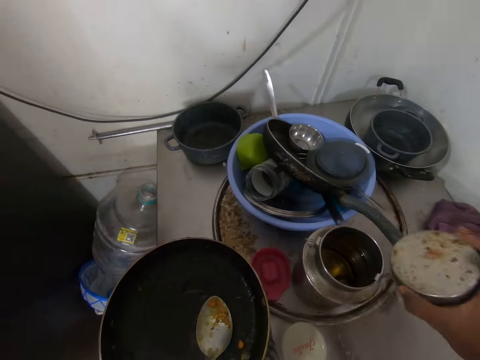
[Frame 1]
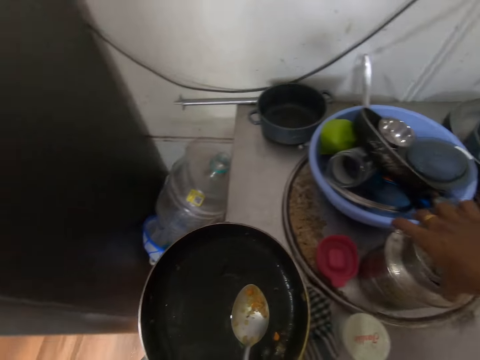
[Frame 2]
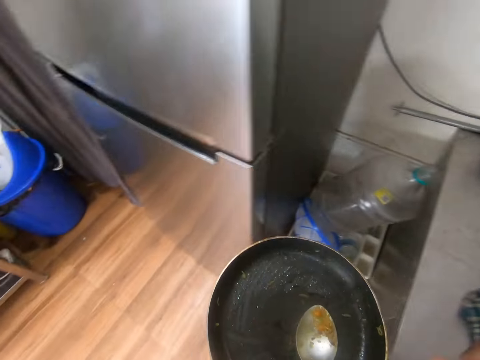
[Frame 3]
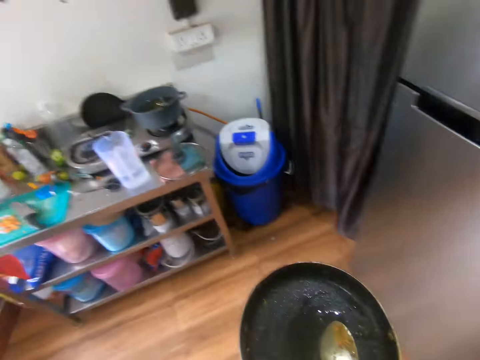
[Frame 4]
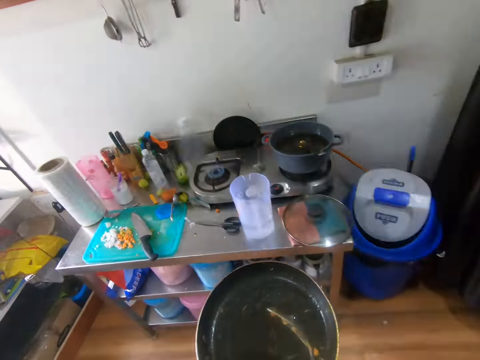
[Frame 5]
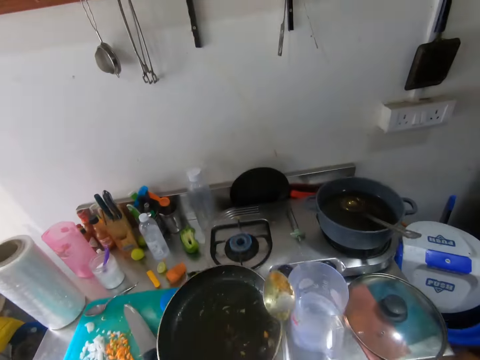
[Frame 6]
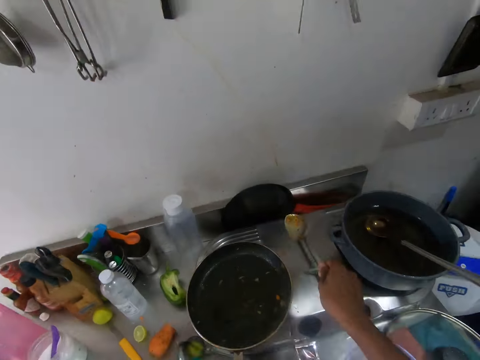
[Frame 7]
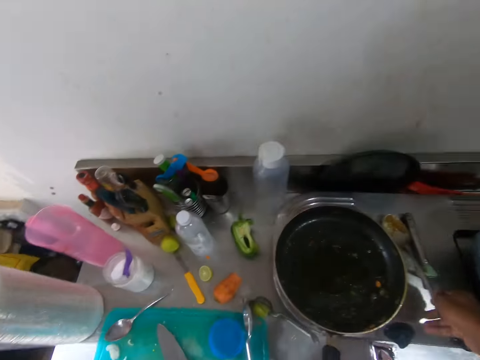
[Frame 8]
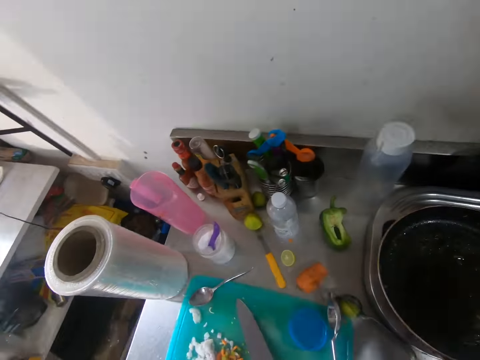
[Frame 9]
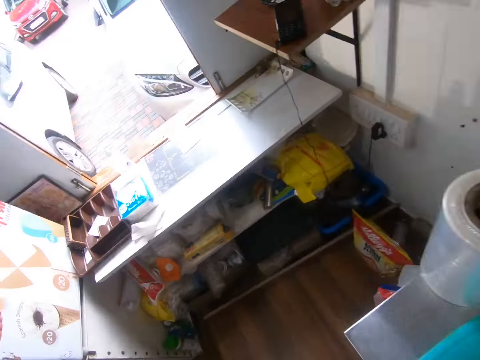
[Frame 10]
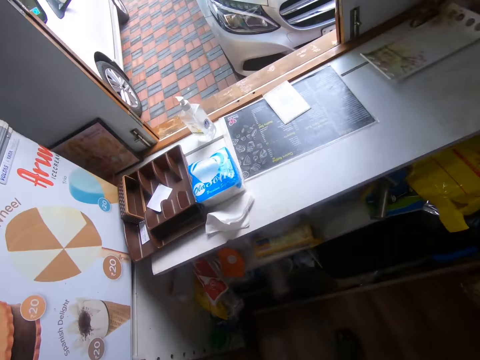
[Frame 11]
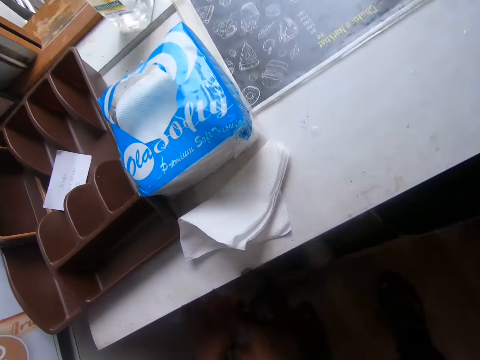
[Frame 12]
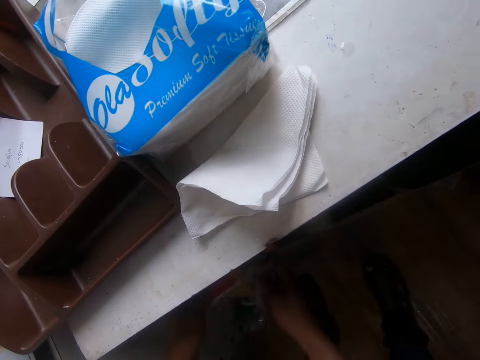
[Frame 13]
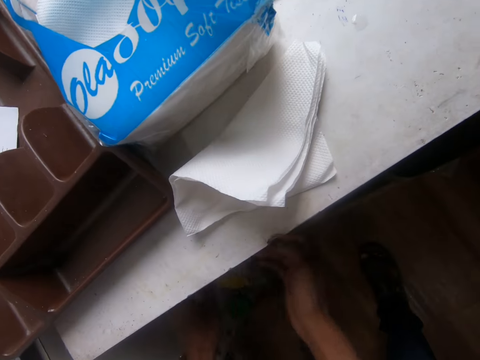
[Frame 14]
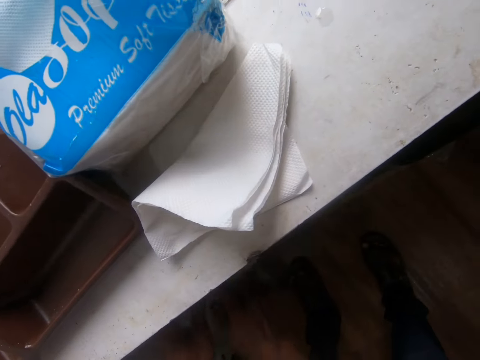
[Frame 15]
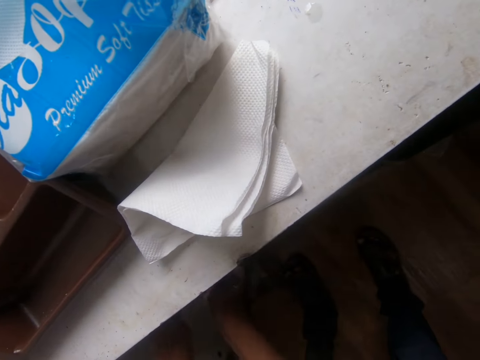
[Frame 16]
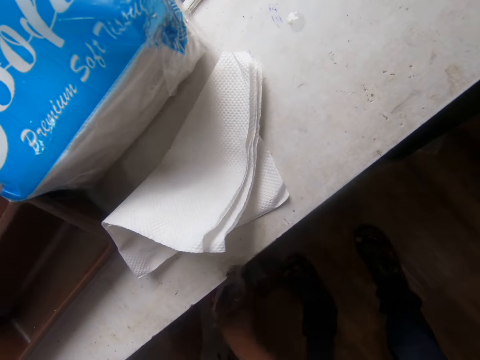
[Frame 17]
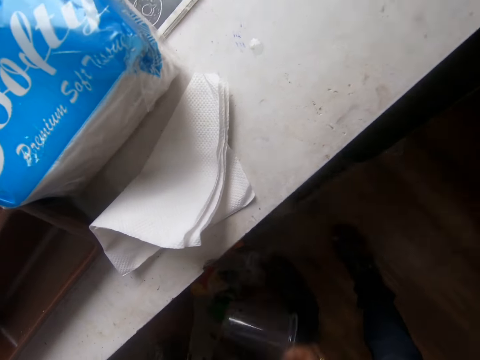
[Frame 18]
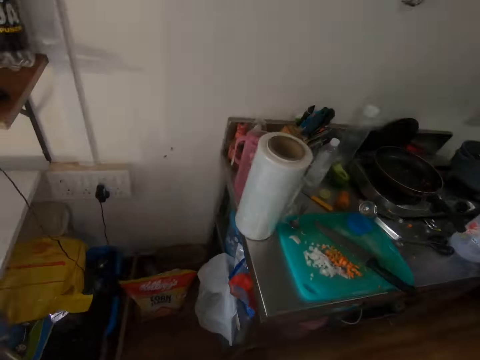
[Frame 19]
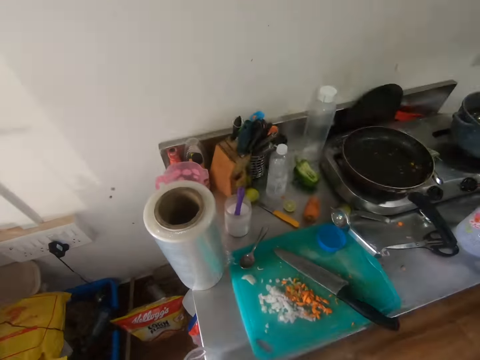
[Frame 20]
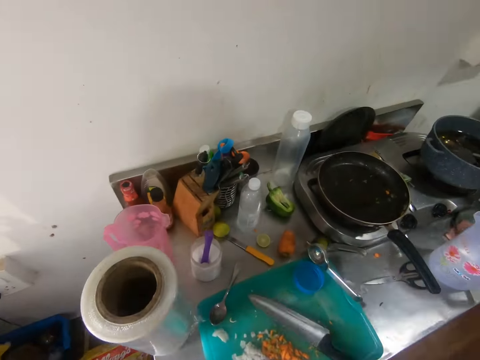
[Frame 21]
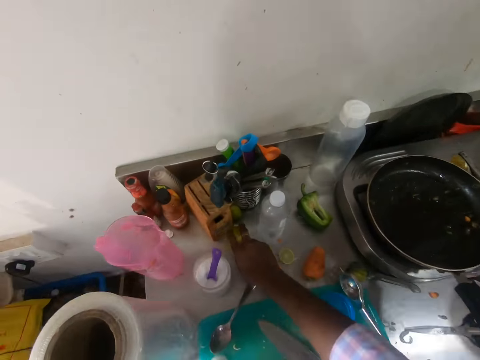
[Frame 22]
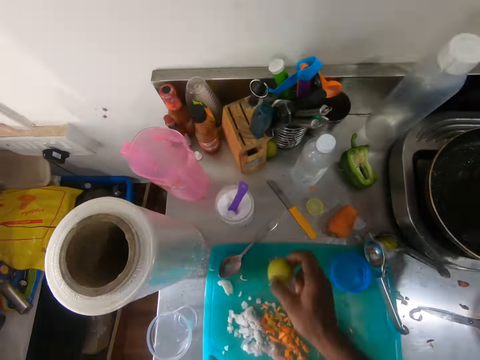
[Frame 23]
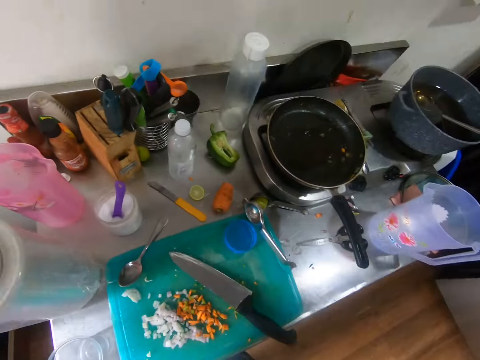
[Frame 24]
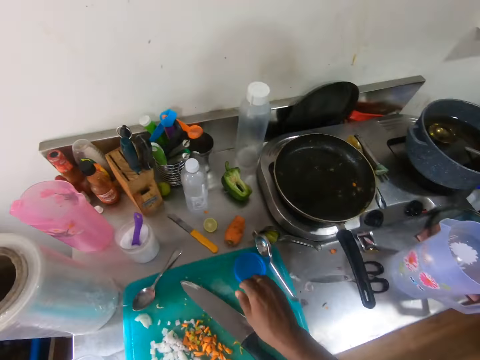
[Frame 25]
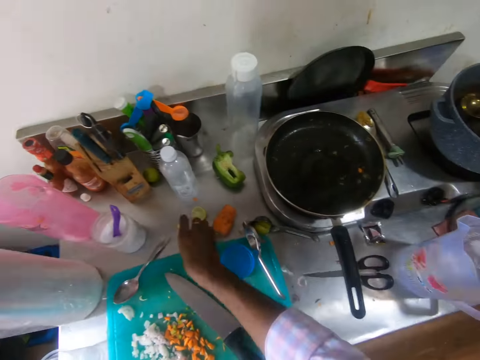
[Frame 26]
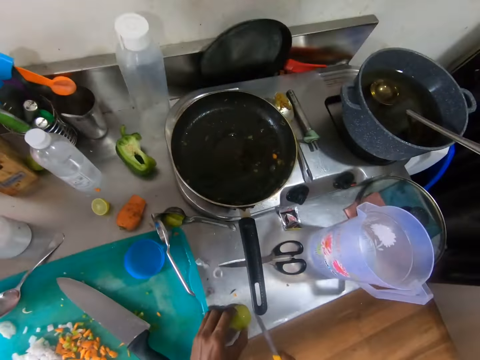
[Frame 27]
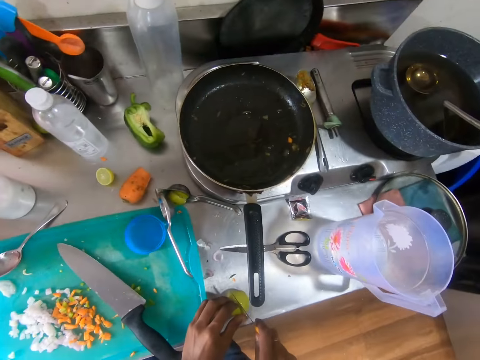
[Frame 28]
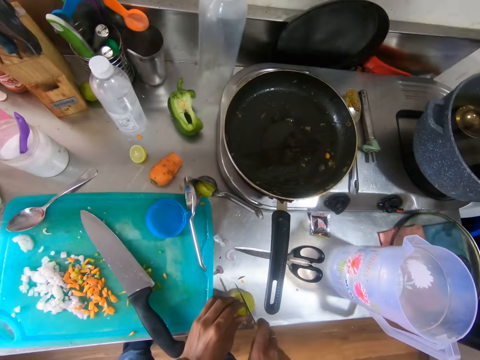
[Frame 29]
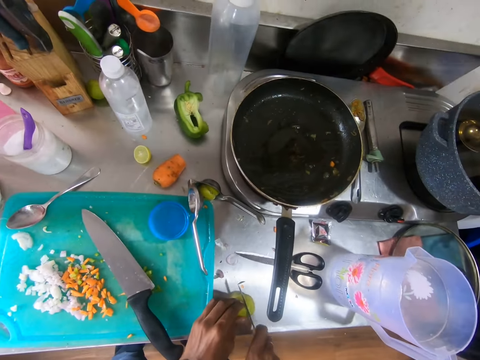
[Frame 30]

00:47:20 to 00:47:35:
The camera wearer covers the metal jar with the lid in his right hand. He picks a spoon from the frying pan in his left hand with his right hand. He hits the frying pan in his left hand with the spoon in his right hand. He drops the frying pan and the spoon on the gas cooker with his hands. He picks a plastic cup from a pack in a shelf with his right hand. He walks around the room. He picks the tumbler from the paper. He picks a piece of lemon from the counter with his right hand. He passes the piece of lemon to his left hand with his right hand. He picks the small knife from the counter with his right hand. He places the piece of lemon on the counter with his left hand. He slices the piece of lemon on the counter with the small knife in his right hand.

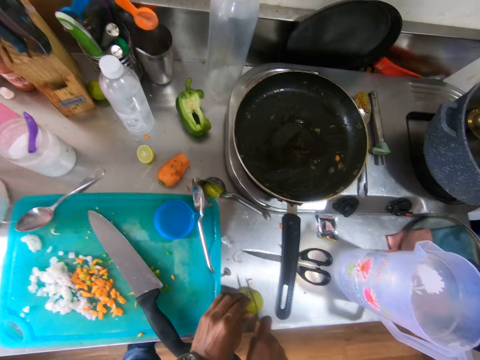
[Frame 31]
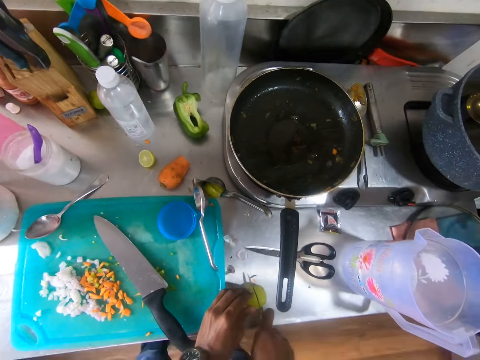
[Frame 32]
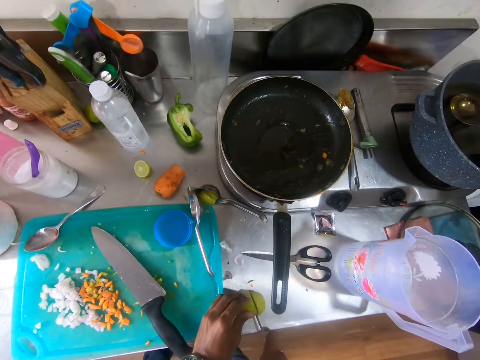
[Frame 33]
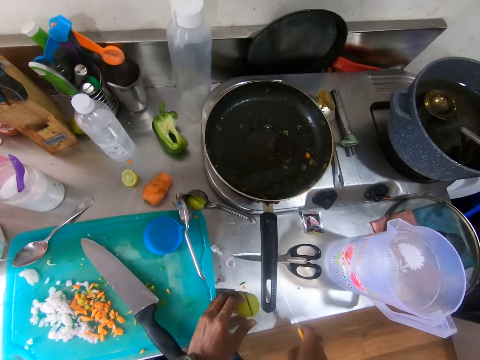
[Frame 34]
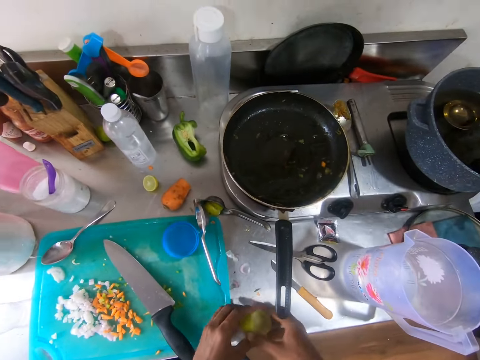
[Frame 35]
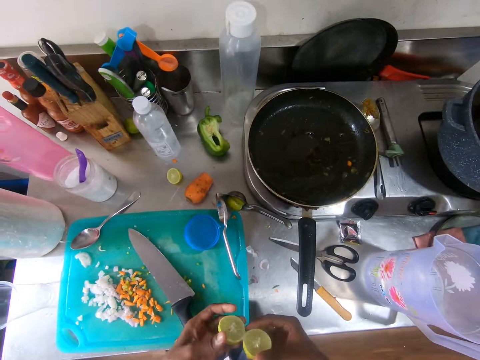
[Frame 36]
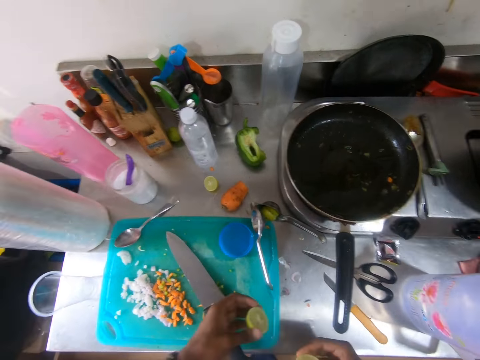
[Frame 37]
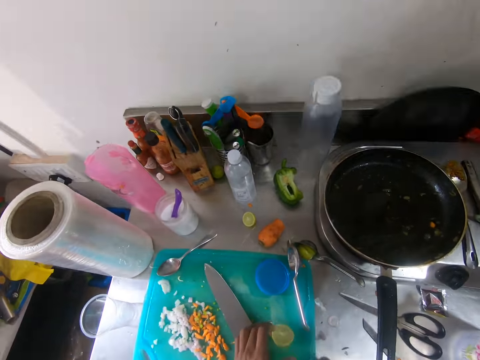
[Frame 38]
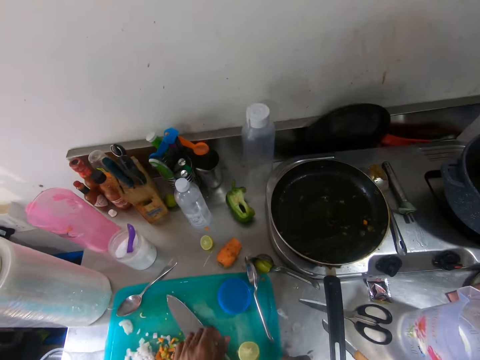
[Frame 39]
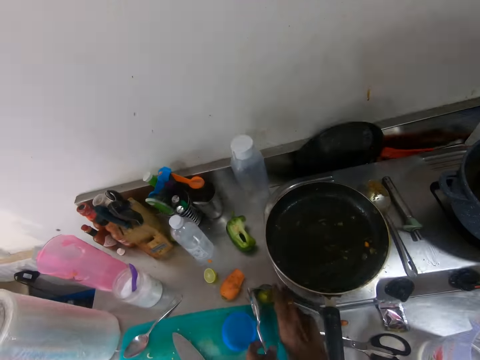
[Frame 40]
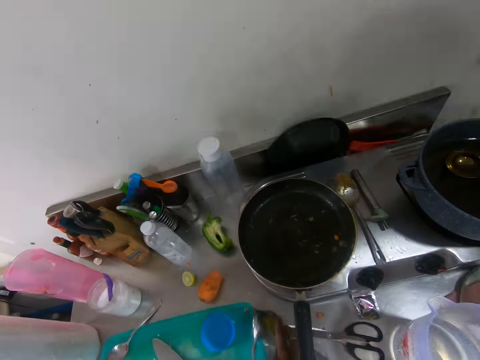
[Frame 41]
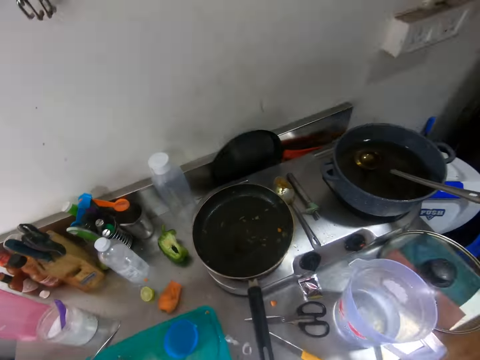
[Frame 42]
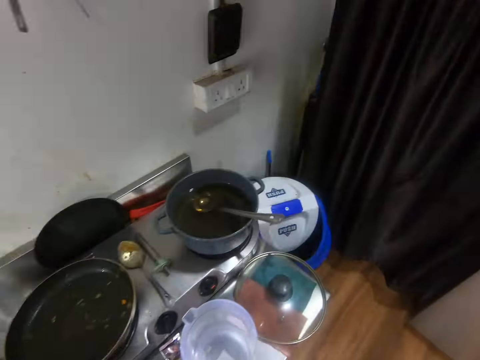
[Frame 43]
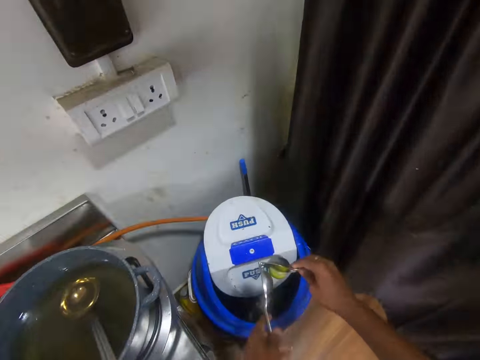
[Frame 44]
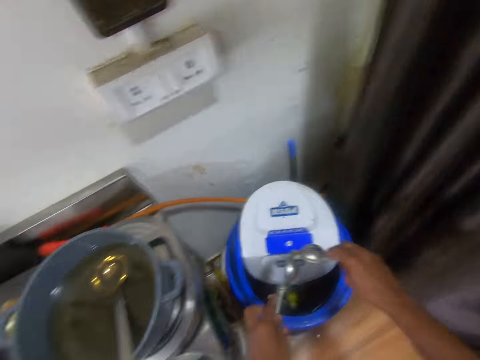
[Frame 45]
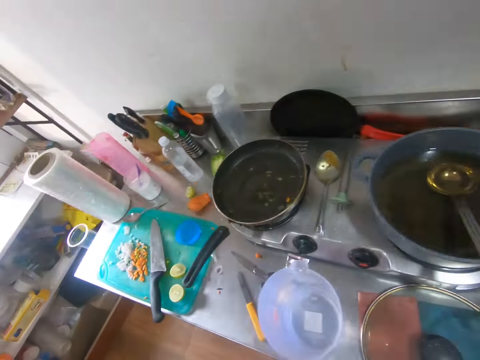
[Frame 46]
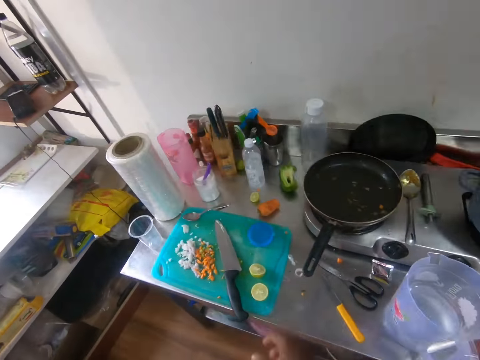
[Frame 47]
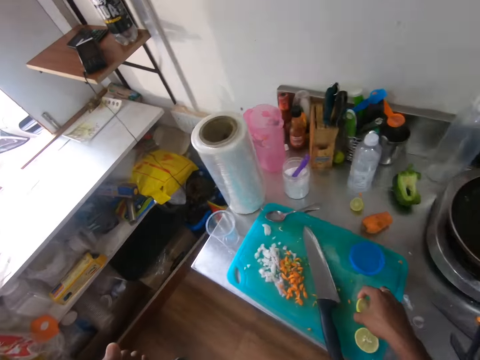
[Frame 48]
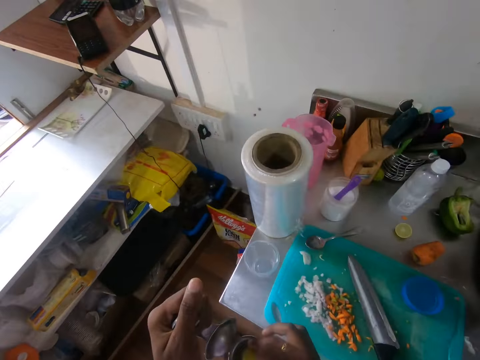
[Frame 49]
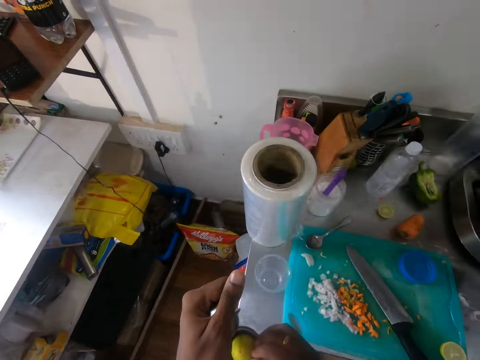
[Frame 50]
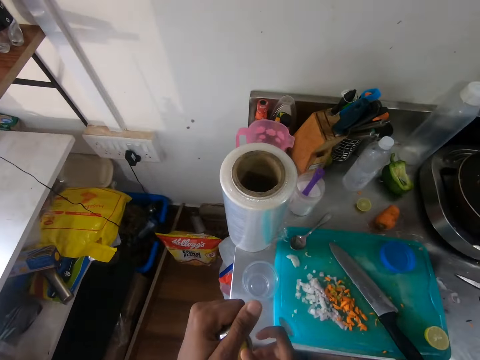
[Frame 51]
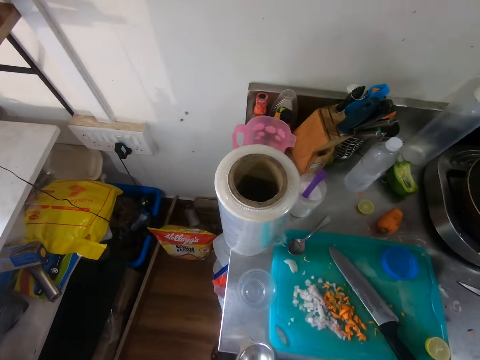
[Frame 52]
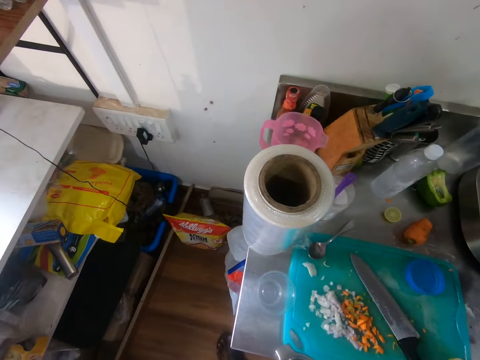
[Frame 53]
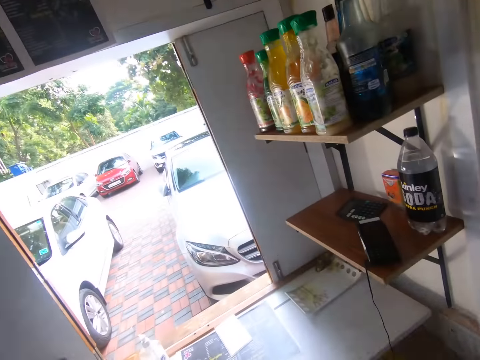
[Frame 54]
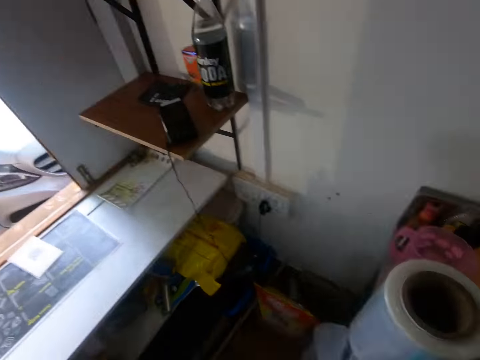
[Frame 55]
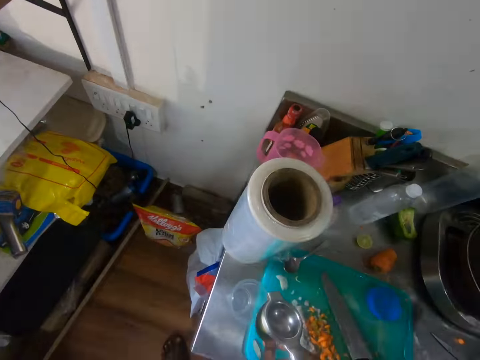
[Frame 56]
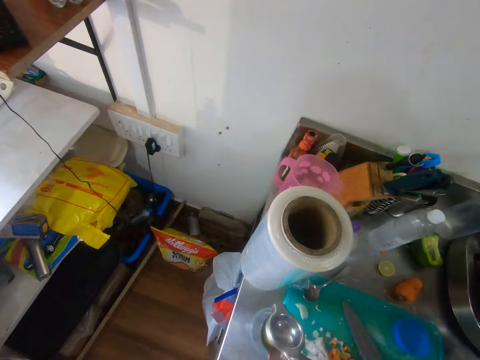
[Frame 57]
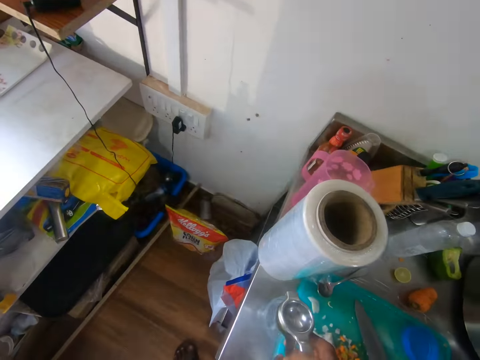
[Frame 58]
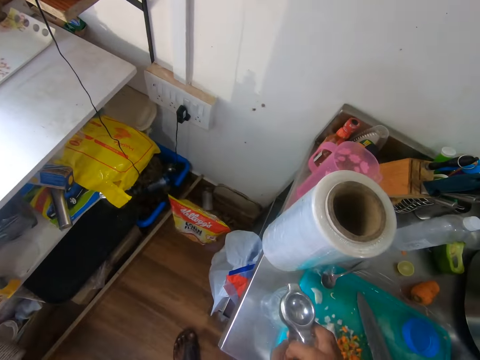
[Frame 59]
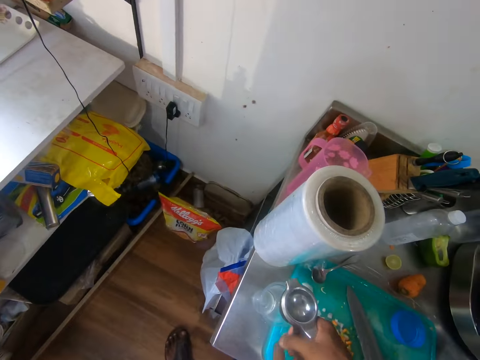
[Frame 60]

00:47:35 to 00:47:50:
The camera wearer drops the small knife on the counter with his right hand. He separates the sliced lemon with his hands. He drops the pieces of lemon on the tray with his hands. He picks a lemon squeezer from the counter with his right hand. He puts the lemon on the lemon squeezer. He drops the lemon into a dustbin from the lemon squeezer in his hands. He picks a piece of lemon from the tray with his right hand. He places the piece of lemon in the lemon squeezer in his left hand with his right hand. He looks outside. He squeezes the lemon in the lemon squeezer into a cup on the counter with his hands.
